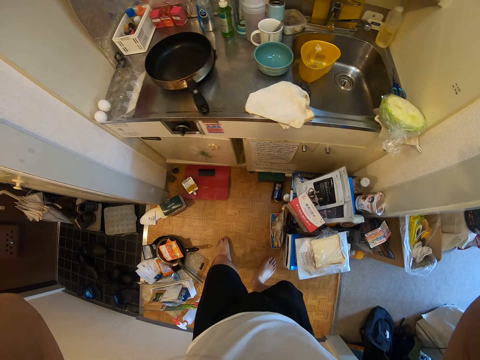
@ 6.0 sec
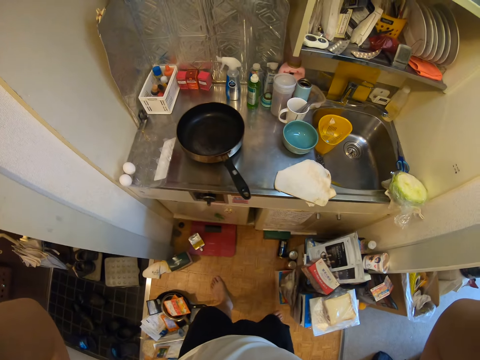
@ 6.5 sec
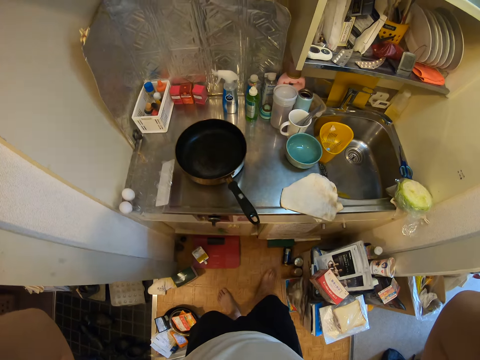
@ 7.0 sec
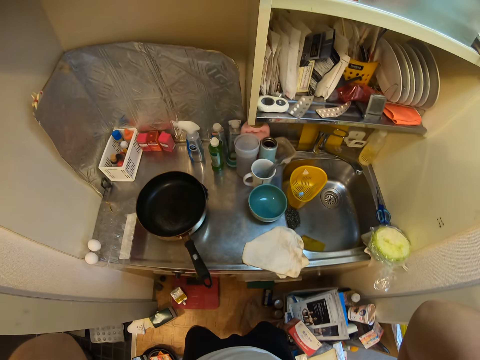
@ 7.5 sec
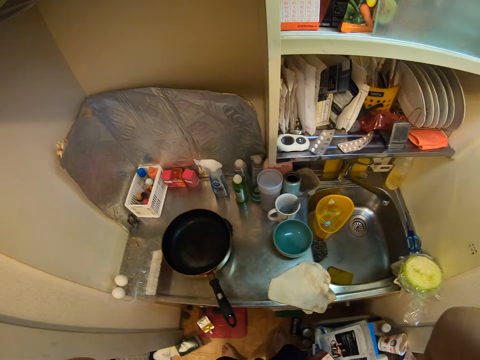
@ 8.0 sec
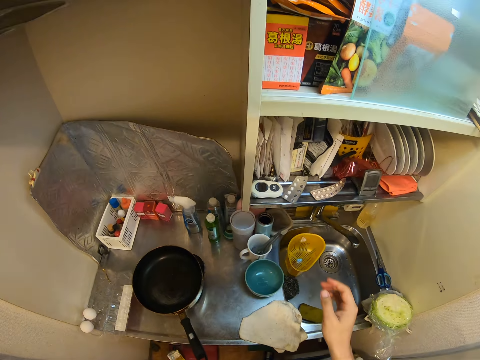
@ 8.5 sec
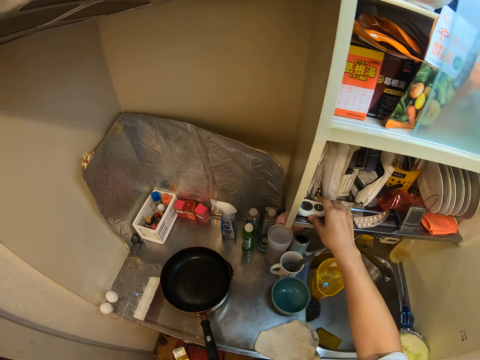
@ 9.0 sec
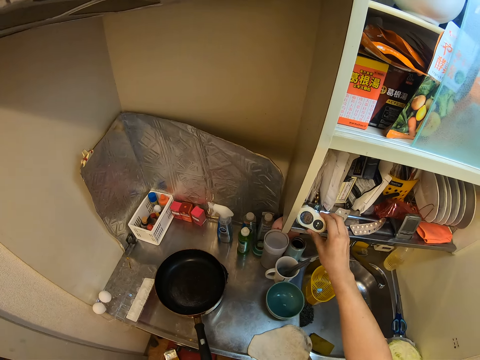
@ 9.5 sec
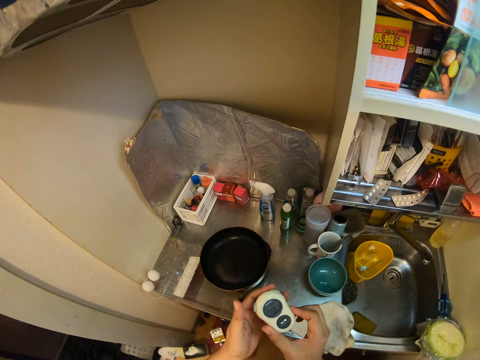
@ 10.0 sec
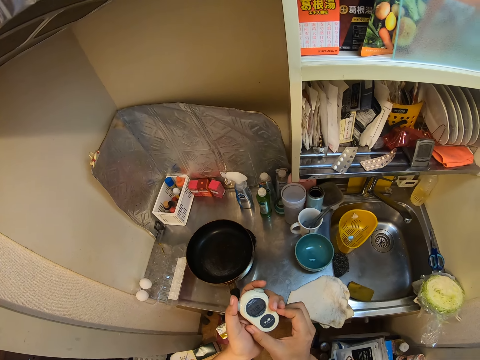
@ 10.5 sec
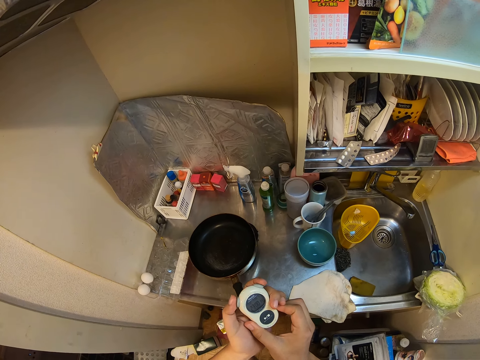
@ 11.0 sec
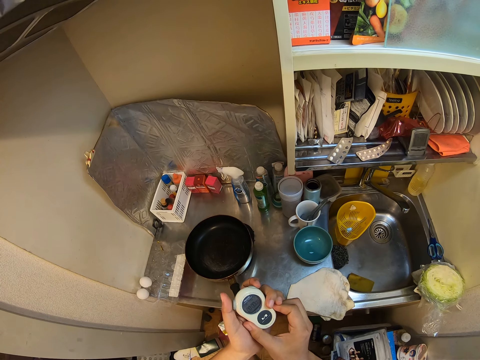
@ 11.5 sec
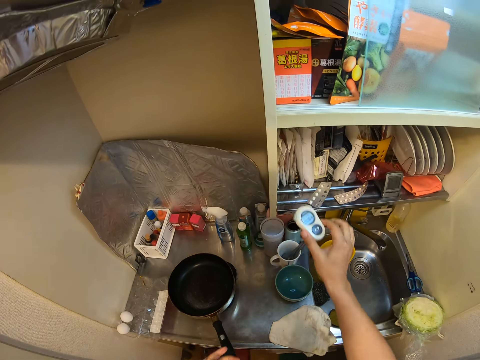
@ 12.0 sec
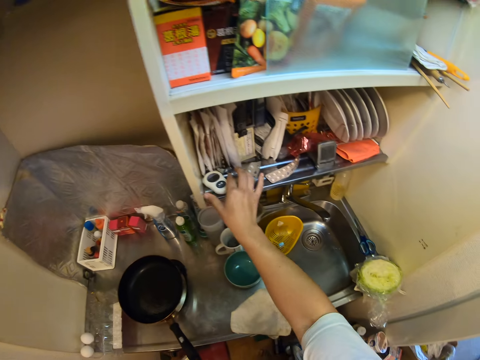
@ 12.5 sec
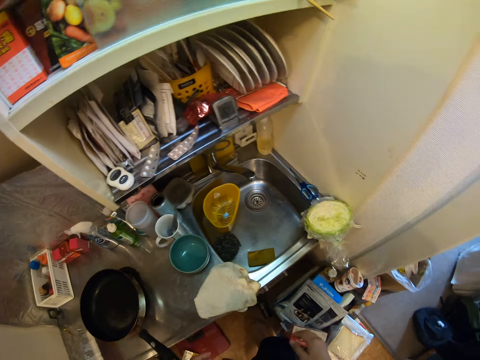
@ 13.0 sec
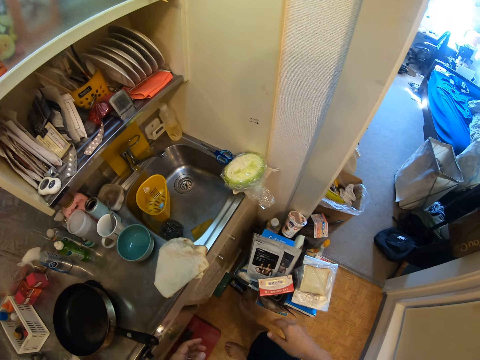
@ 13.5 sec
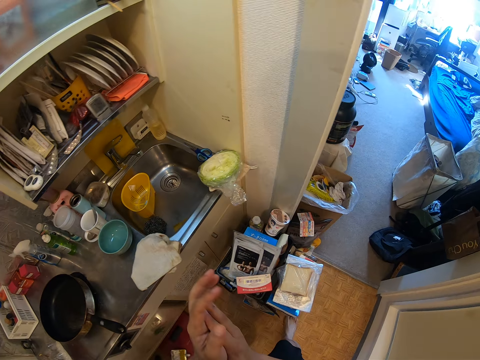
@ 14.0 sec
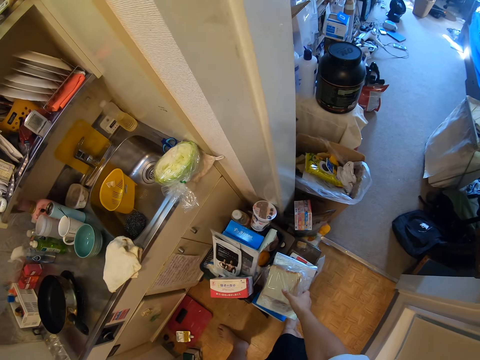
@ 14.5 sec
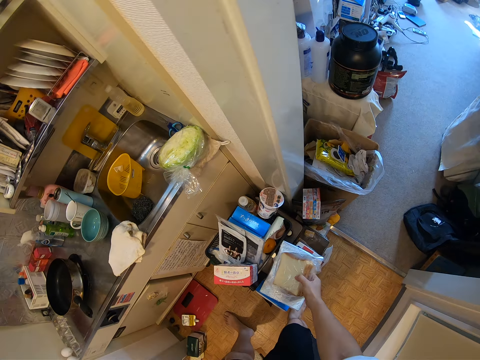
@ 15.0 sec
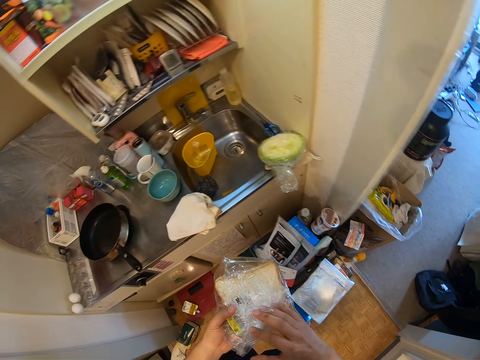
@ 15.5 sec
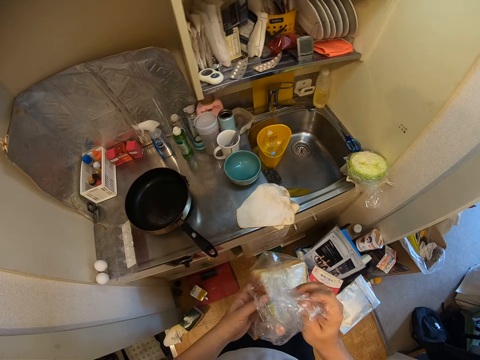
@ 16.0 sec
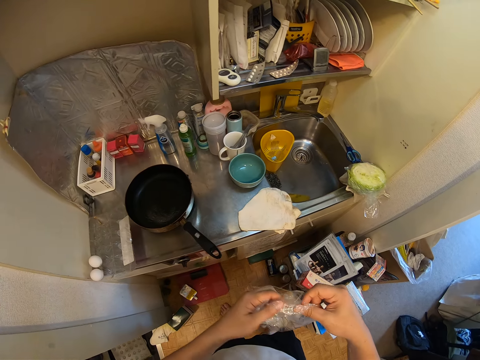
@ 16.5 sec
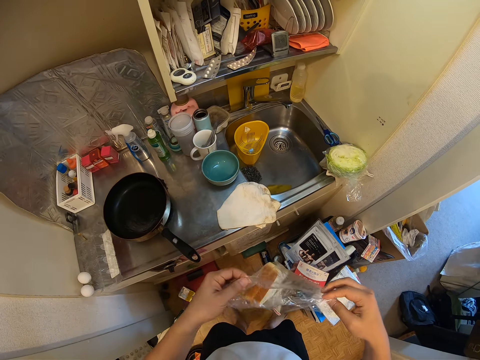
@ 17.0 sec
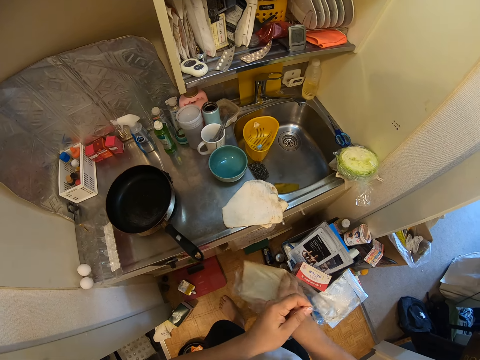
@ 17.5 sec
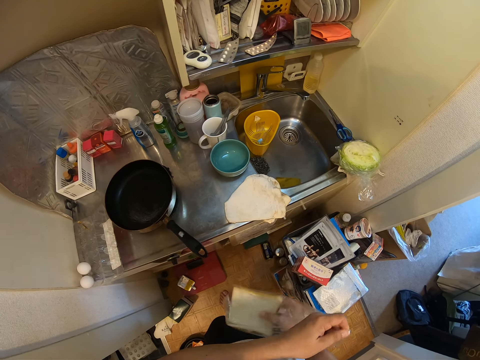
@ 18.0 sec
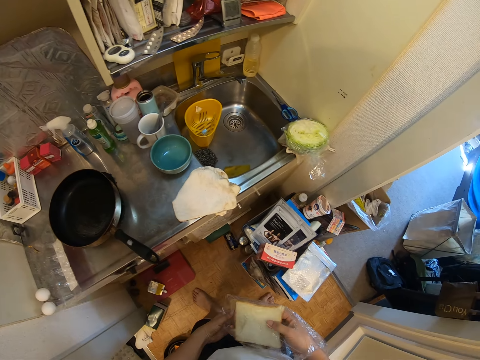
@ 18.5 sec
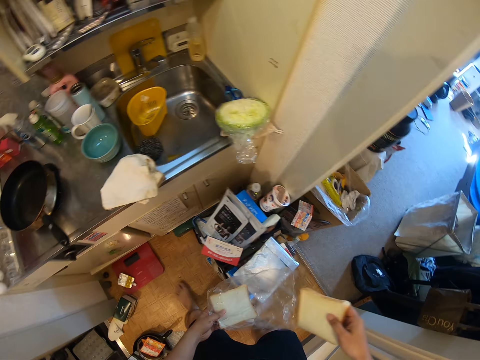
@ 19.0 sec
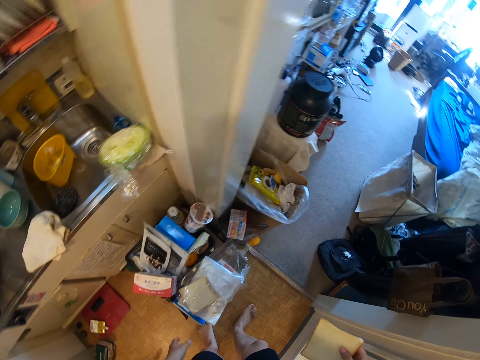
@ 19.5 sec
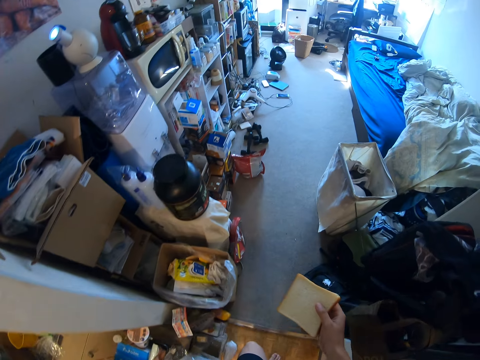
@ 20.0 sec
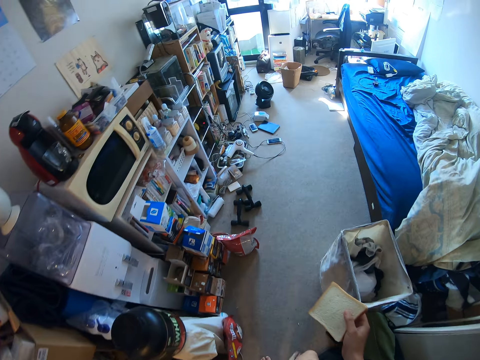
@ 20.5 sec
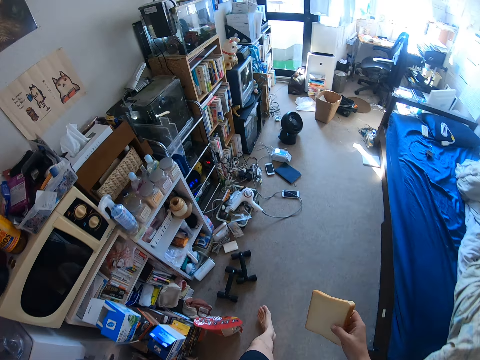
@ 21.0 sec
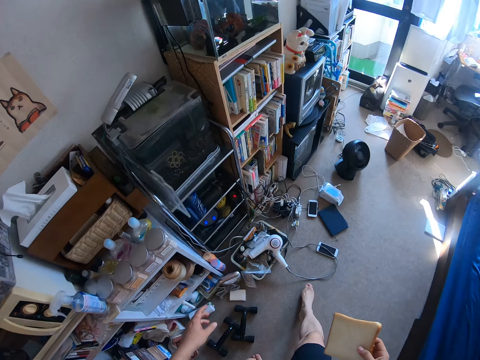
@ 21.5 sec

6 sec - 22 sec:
The camera wearer moves his legs. He picks up a stopwatch, presses the stopwatch and places the stopwatch on a shelf. He claps his hands. He picks up a wrapped bread, unwraps the bread and picks up a slice of bread. He places the bread on something. He walks around the kitchen.

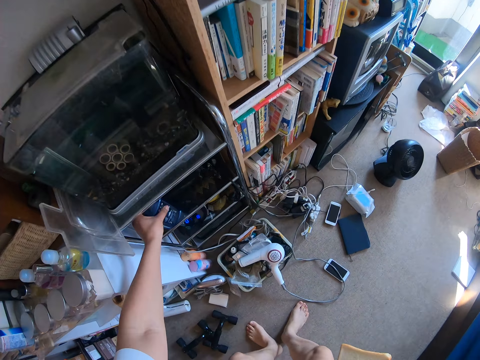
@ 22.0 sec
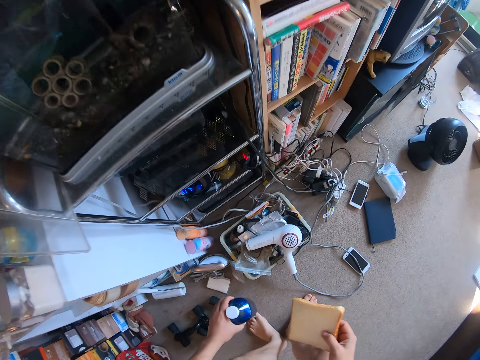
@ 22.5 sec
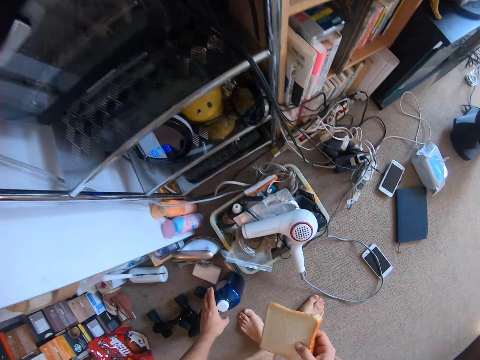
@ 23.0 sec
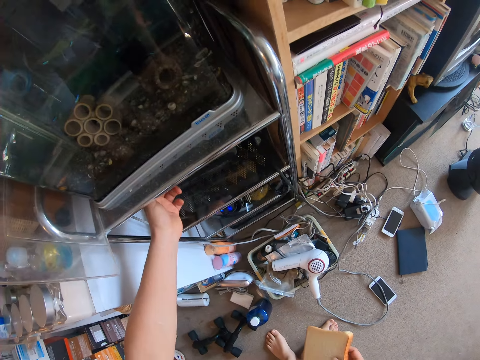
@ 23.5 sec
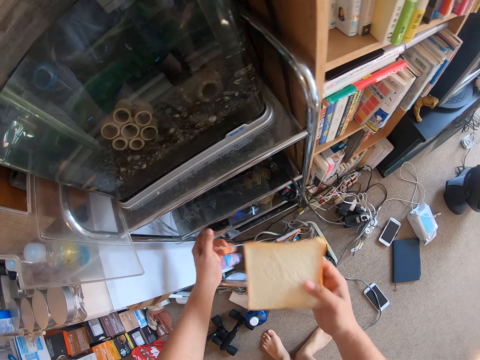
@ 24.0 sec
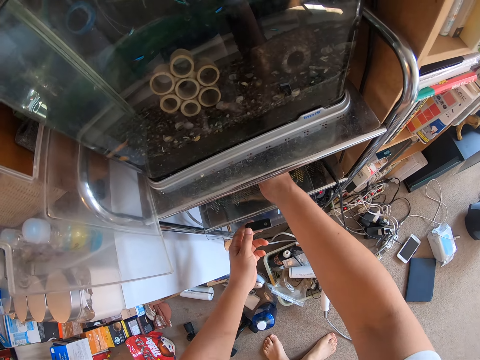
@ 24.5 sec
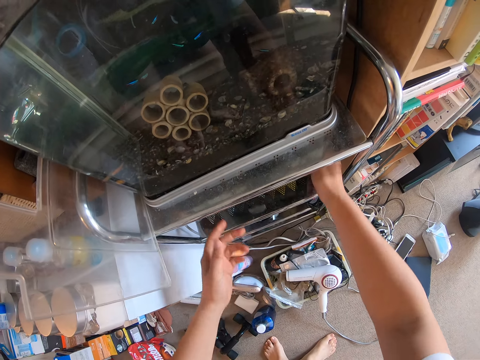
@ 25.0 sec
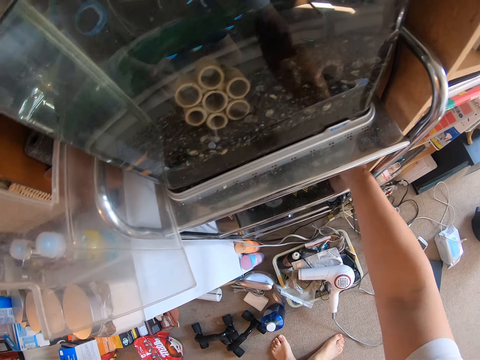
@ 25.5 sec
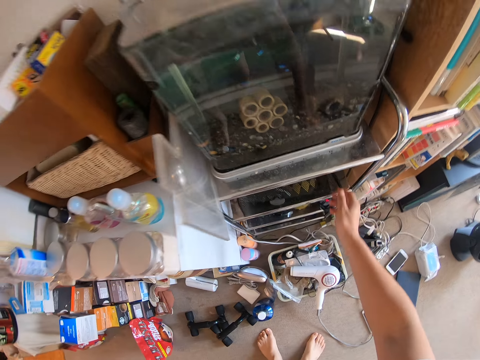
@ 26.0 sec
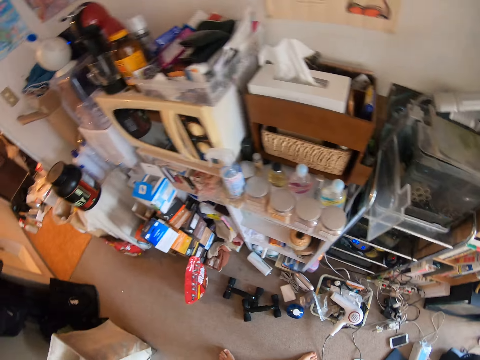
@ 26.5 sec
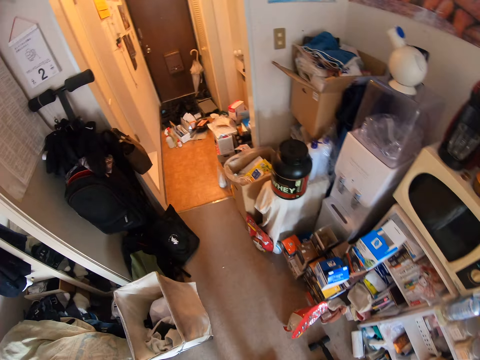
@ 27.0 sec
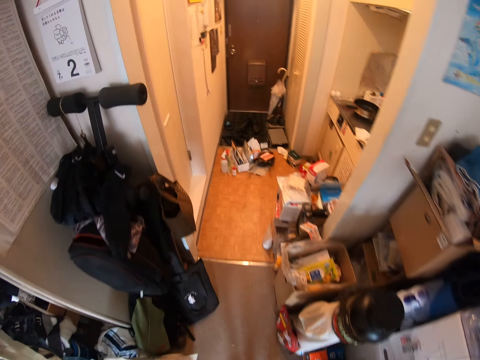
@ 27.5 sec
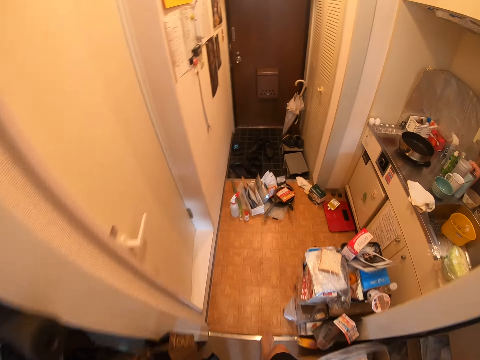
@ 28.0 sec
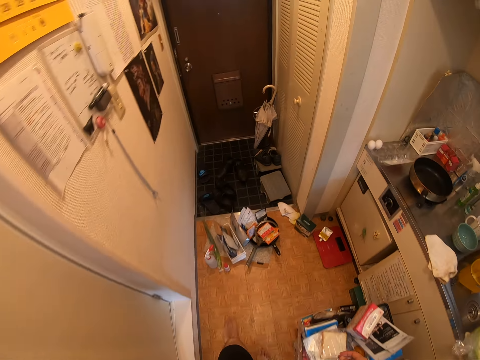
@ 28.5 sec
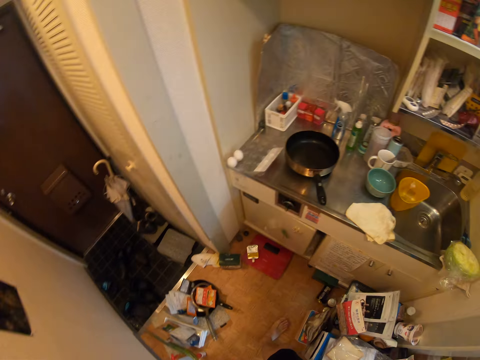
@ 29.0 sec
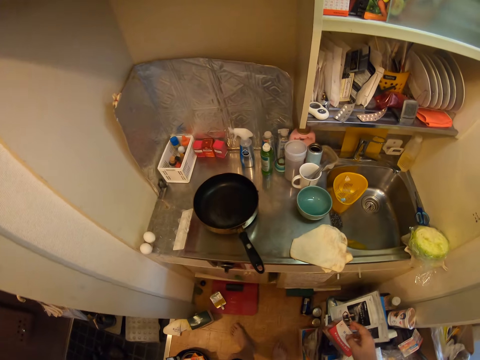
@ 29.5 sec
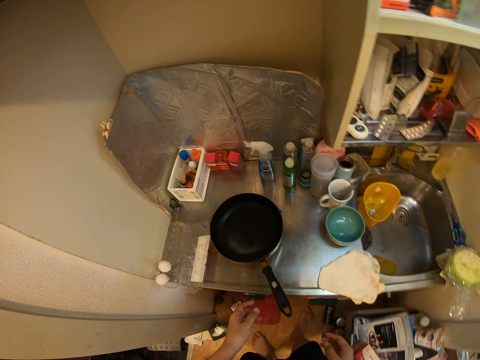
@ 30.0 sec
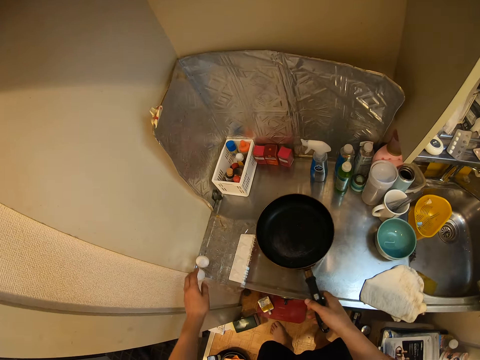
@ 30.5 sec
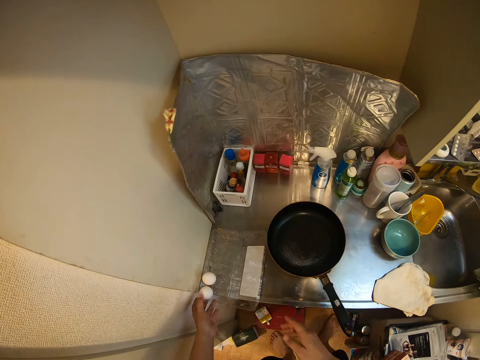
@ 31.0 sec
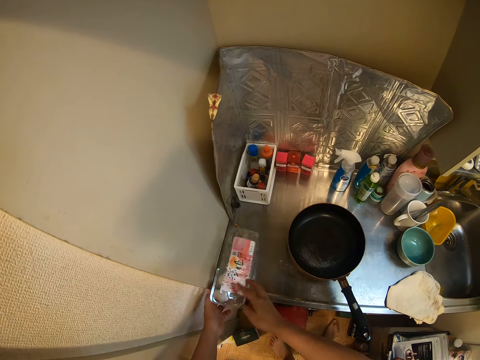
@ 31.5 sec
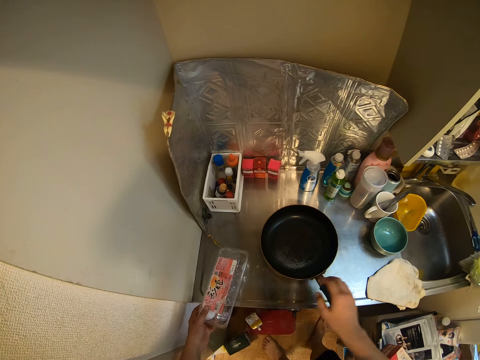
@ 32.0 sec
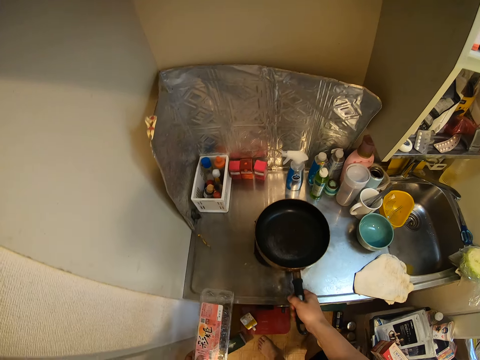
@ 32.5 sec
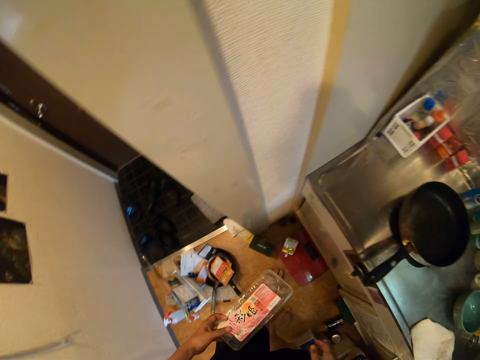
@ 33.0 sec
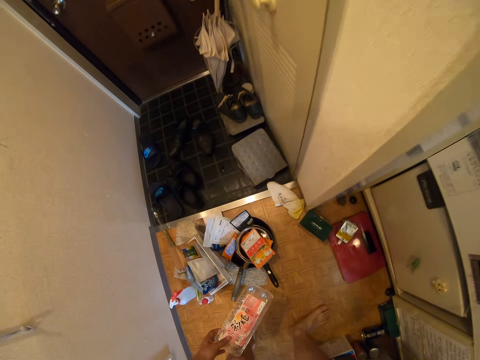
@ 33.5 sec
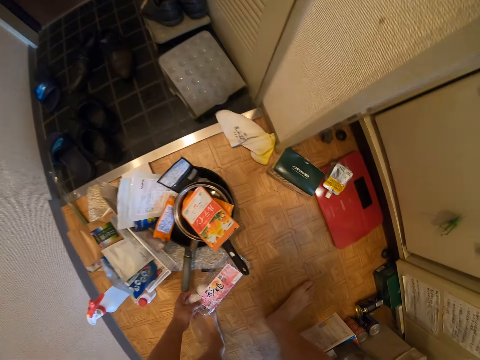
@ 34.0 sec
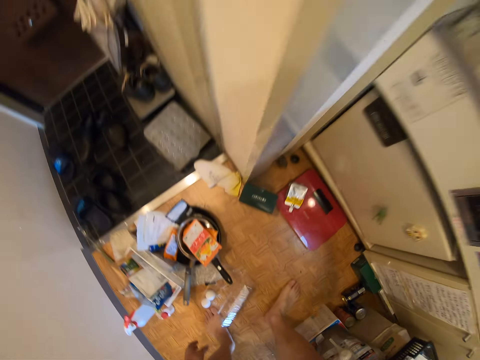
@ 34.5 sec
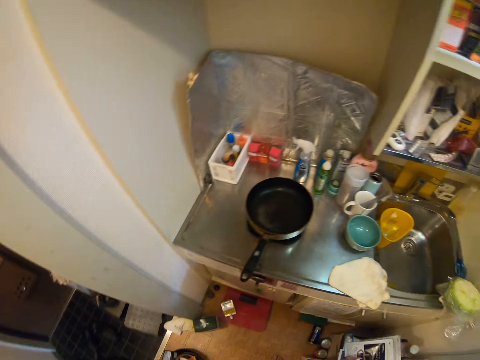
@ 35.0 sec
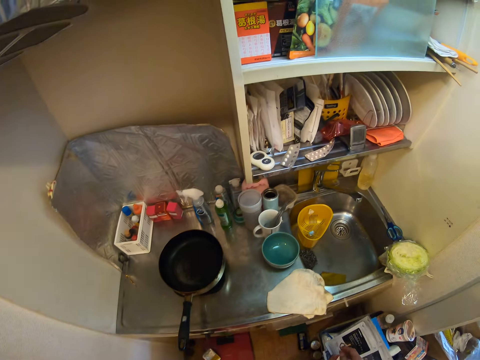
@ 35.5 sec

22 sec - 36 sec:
The camera wearer picks up a bottle of something and places the bottle on the floor. They put the bread in the oven. They walk around the kitchen. They cover a tin with eggs. They touch a fry pan. They hold a cooking pot. They place the tin on the floor.
